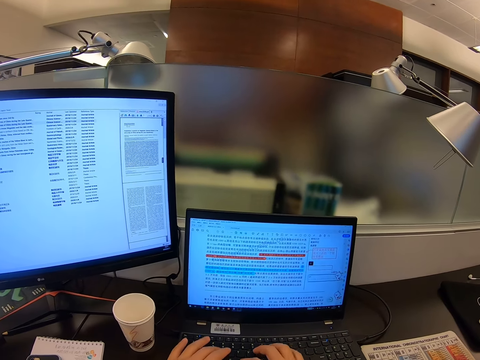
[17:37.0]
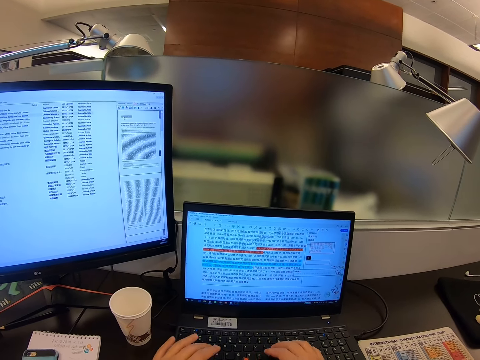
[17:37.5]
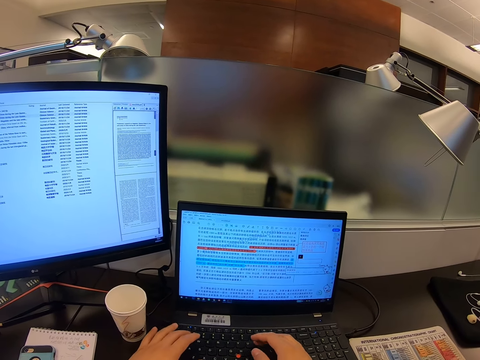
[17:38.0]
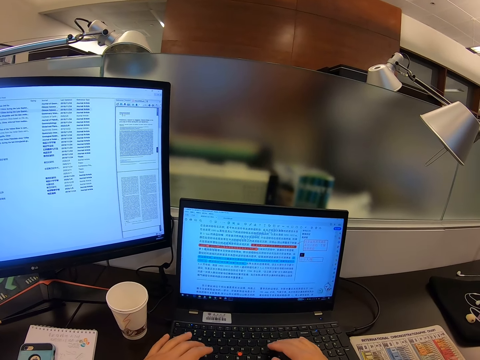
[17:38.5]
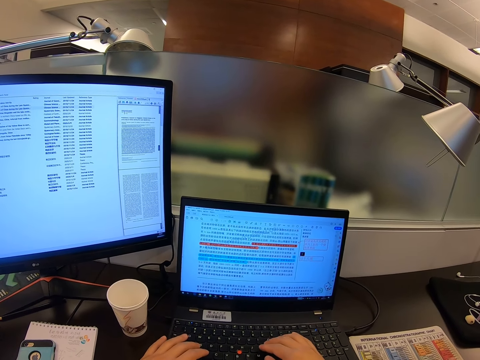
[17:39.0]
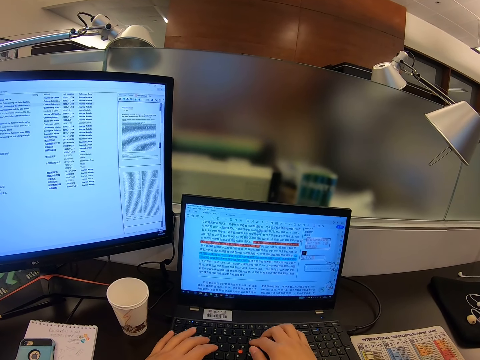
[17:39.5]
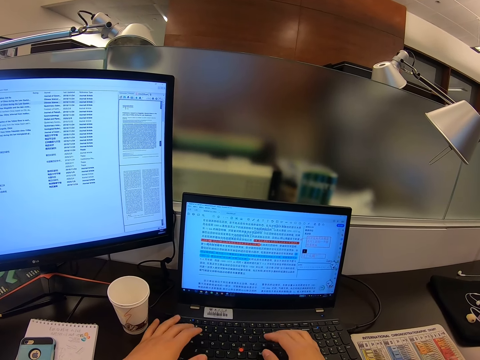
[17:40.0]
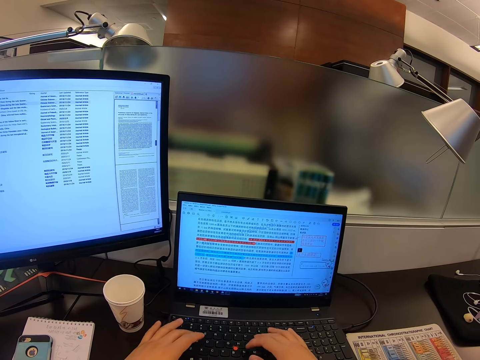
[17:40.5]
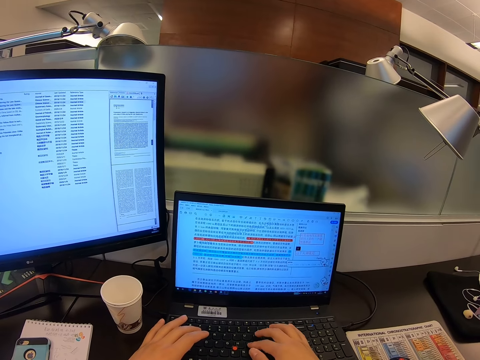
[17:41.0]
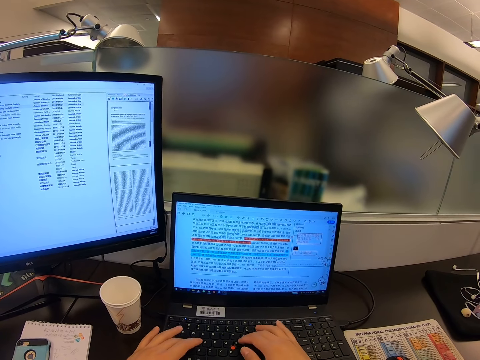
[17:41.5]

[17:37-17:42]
The camera wearer stares at a computer.

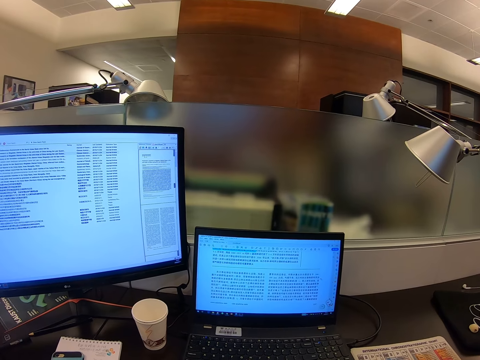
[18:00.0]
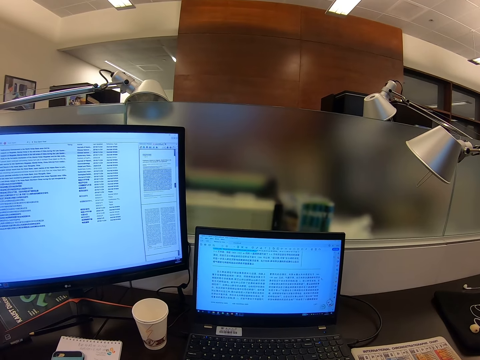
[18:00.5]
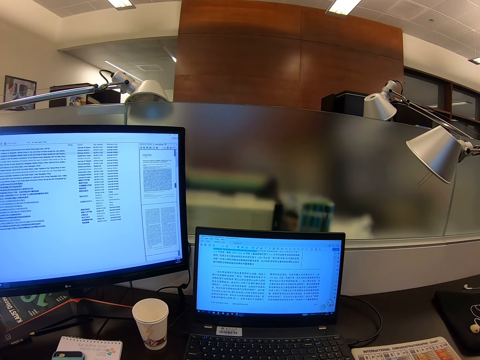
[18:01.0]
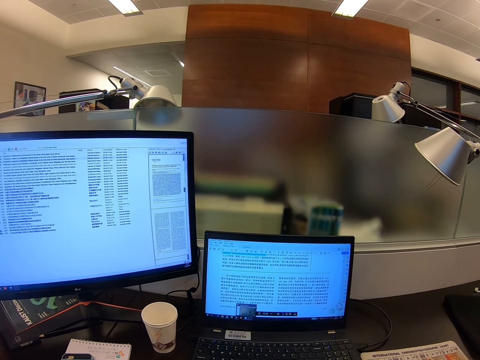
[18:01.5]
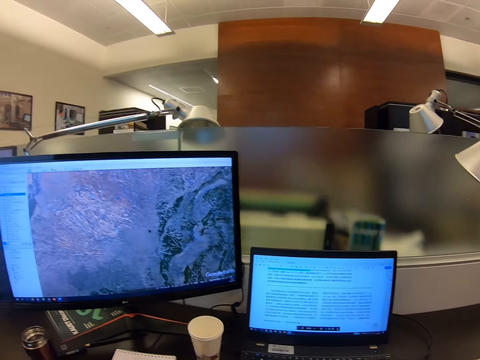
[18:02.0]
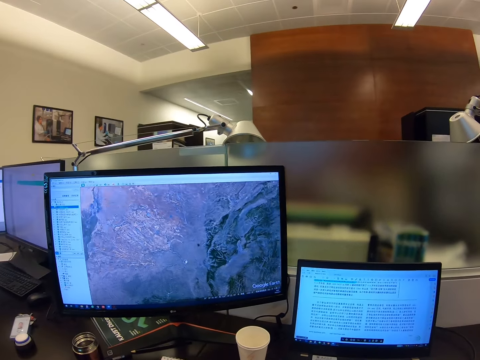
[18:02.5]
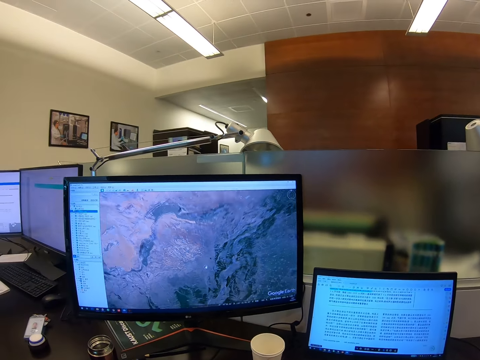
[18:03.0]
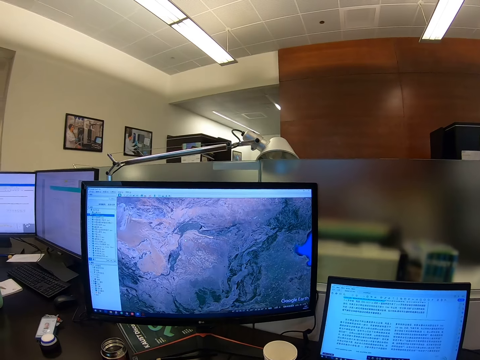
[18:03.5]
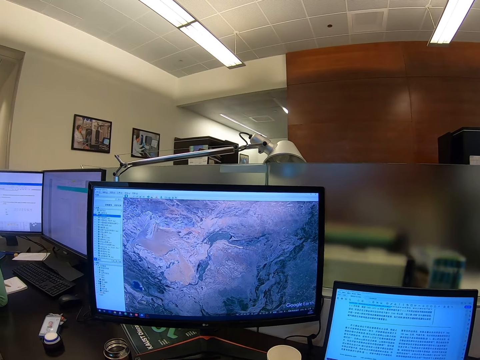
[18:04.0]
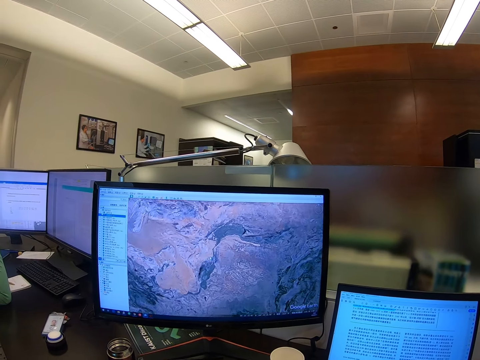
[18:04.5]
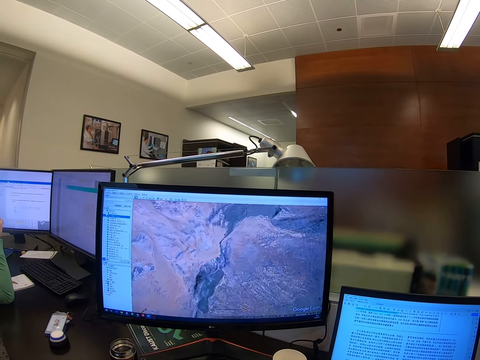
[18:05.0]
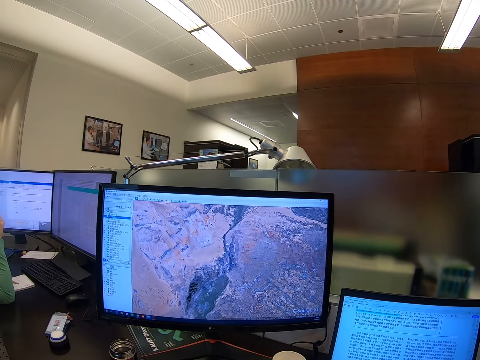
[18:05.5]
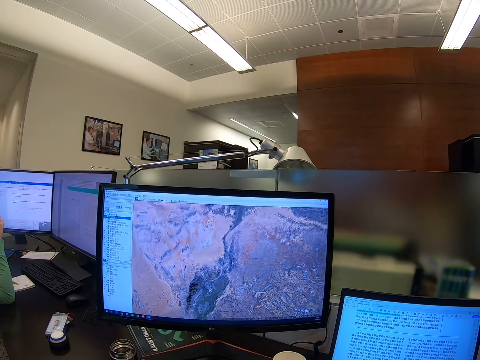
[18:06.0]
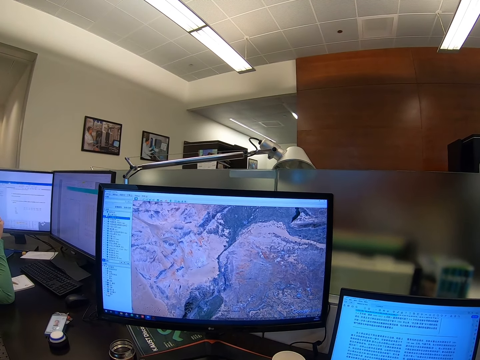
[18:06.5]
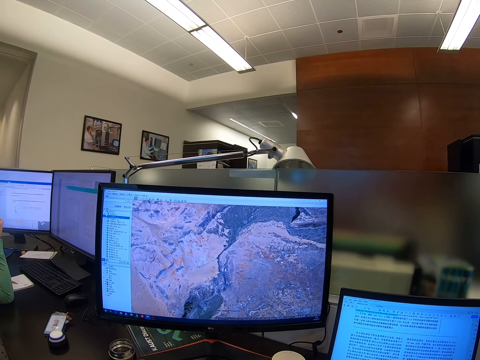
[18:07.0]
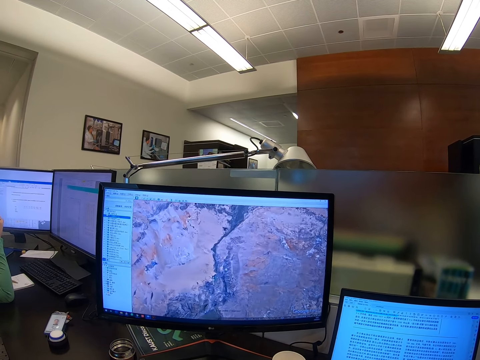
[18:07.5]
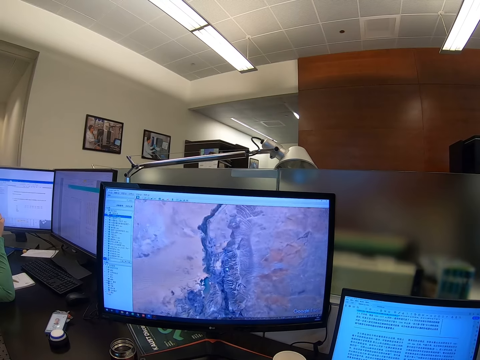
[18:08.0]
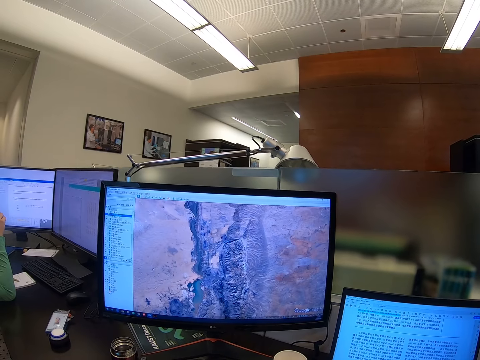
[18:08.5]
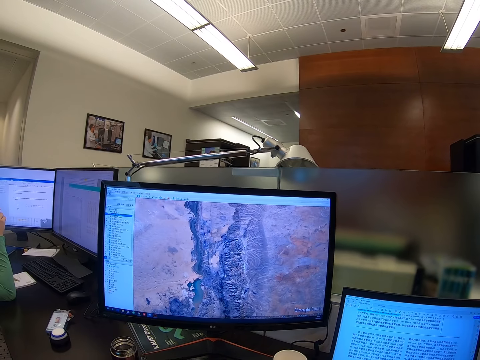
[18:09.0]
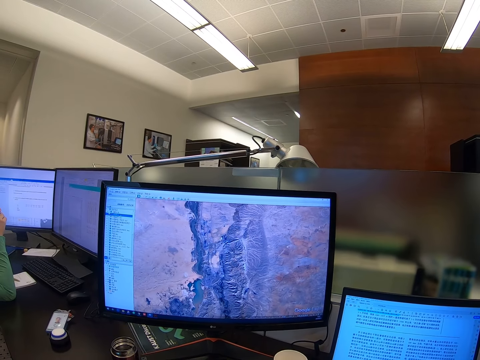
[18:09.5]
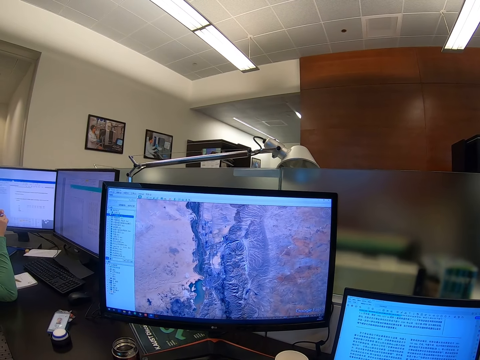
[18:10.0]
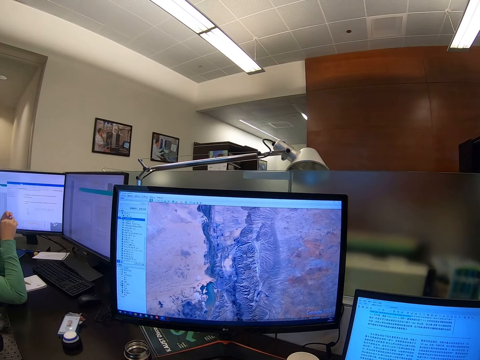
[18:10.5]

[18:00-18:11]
The camera wearer scrolls a computer. They stare at the computer.

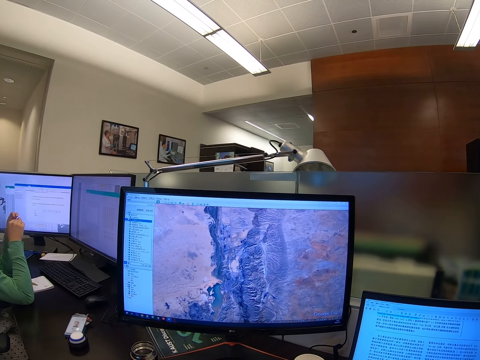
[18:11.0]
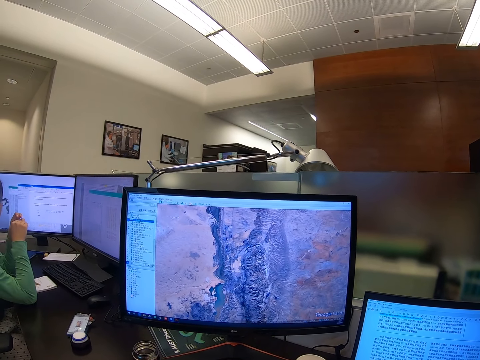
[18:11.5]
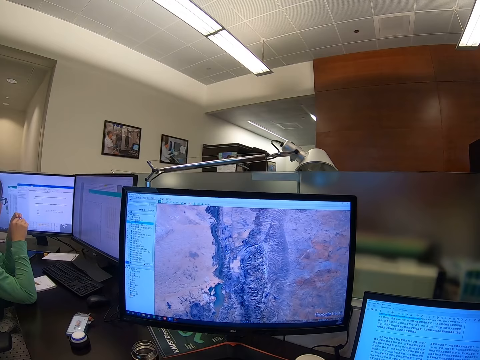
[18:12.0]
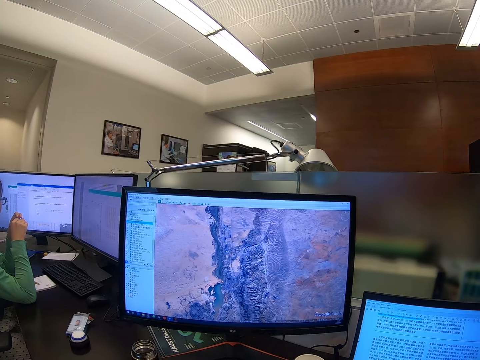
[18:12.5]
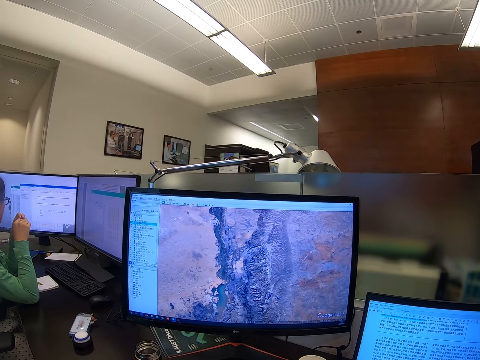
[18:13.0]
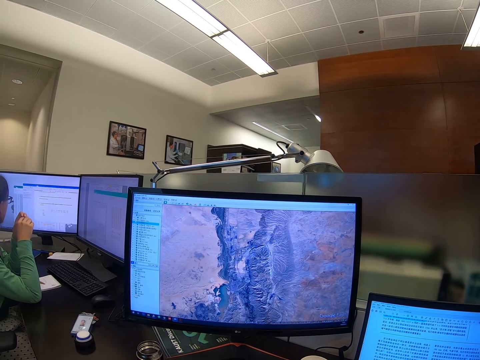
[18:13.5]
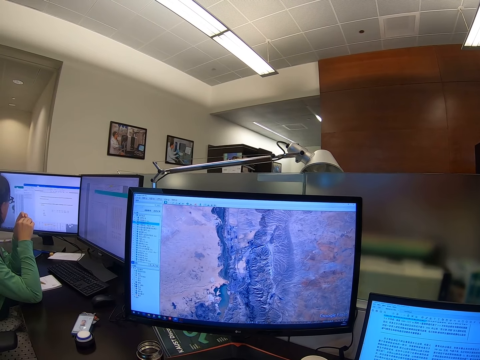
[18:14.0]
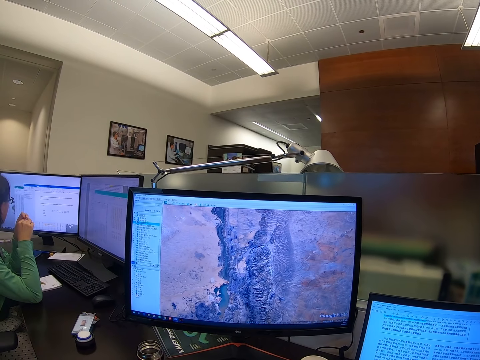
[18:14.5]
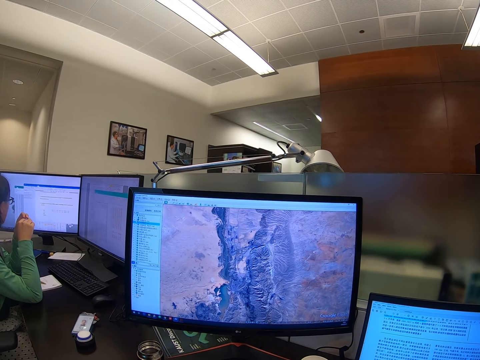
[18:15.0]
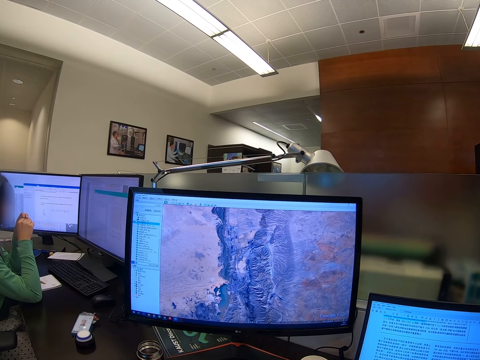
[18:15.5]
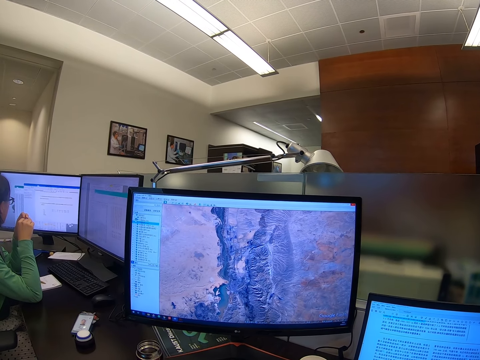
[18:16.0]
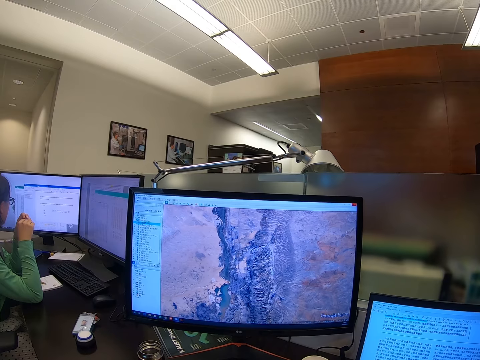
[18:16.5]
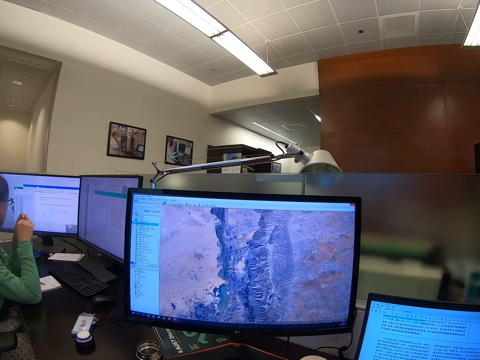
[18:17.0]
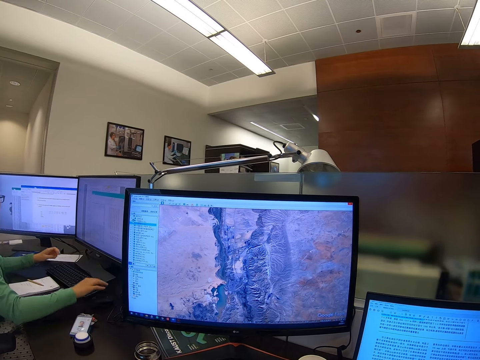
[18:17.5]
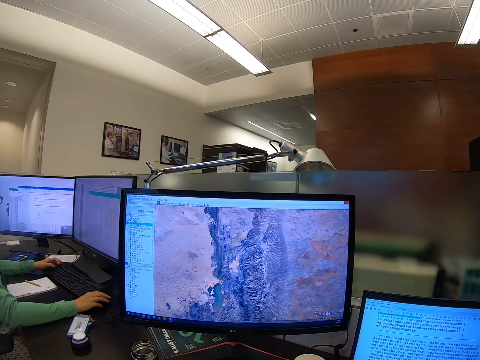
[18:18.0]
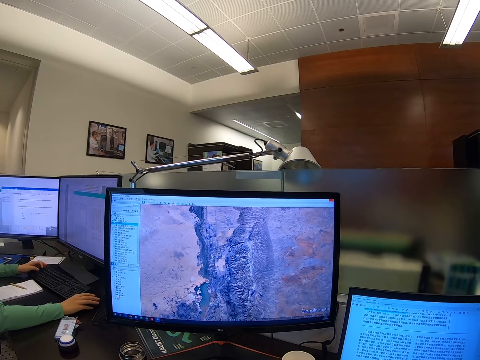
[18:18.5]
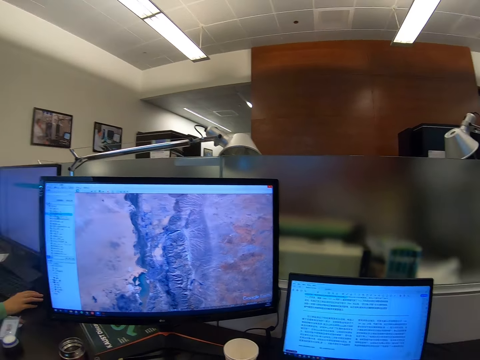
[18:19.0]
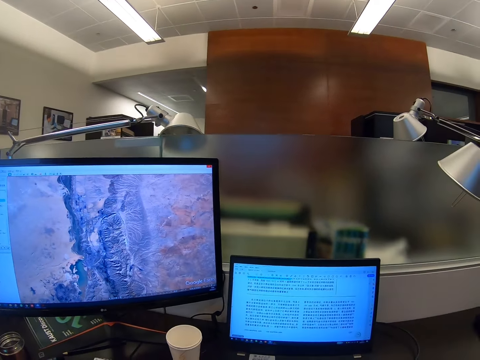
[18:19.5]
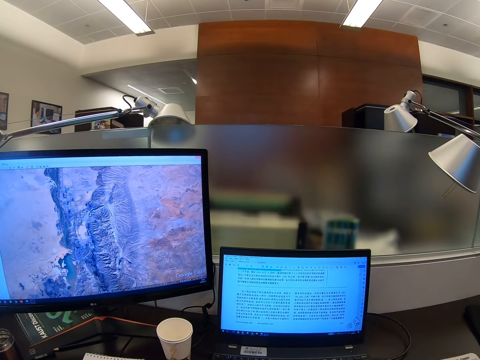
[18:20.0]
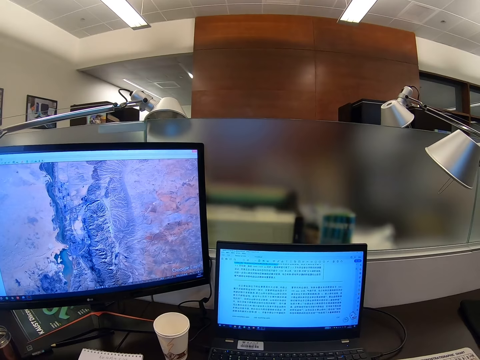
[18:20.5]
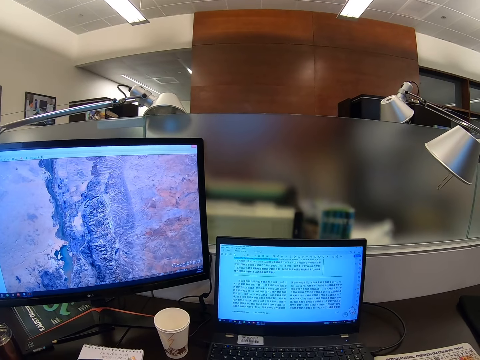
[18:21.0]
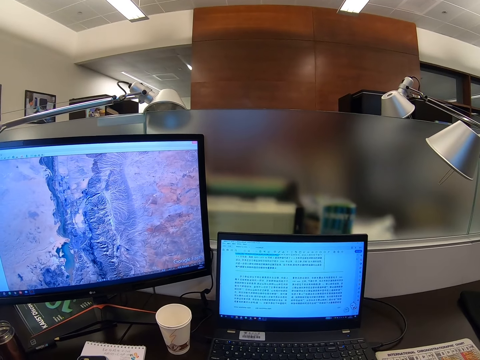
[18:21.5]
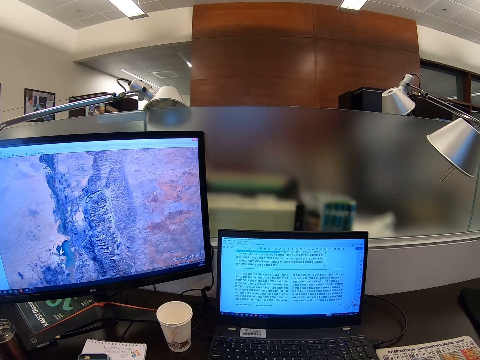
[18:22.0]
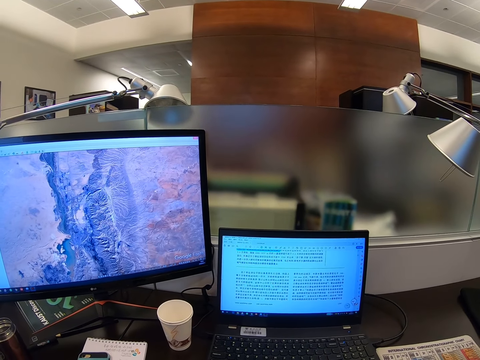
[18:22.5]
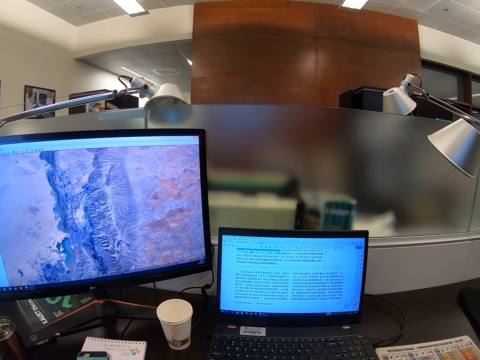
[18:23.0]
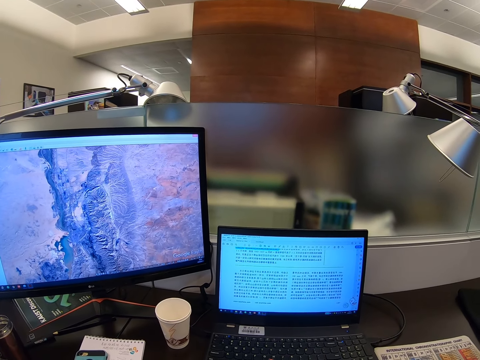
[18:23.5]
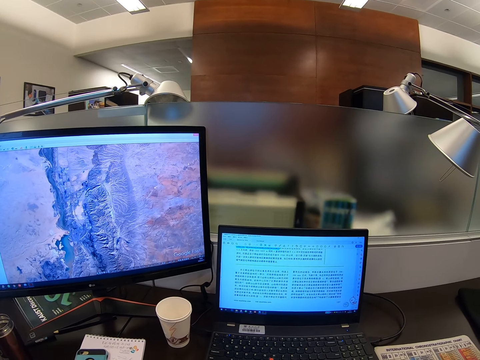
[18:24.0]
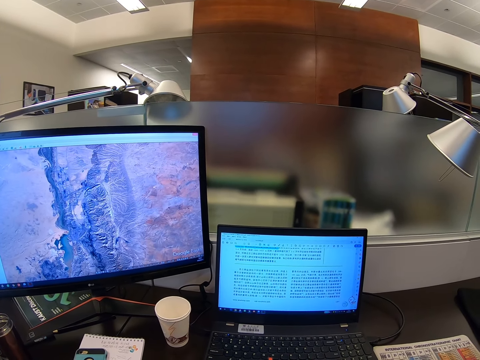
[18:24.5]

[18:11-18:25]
The camera wearer stares at a computer. A man operates the computer.
